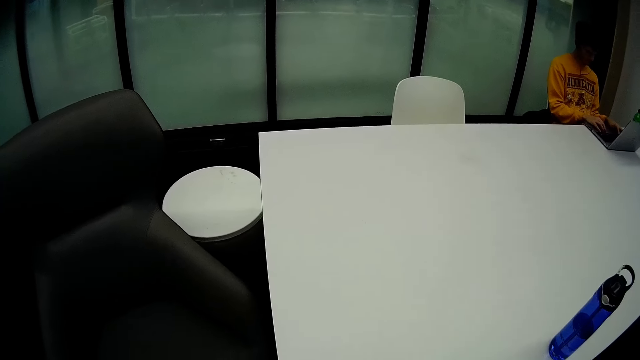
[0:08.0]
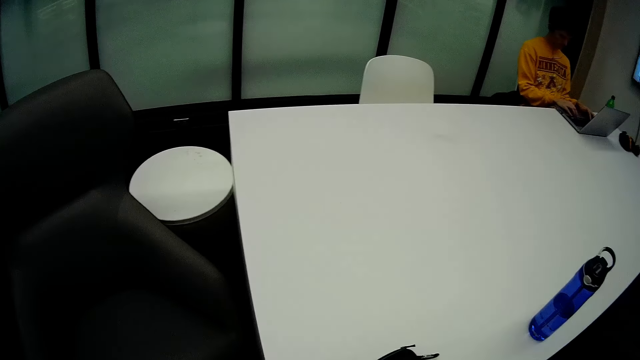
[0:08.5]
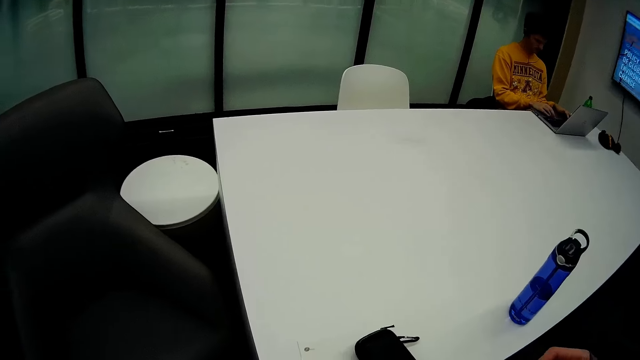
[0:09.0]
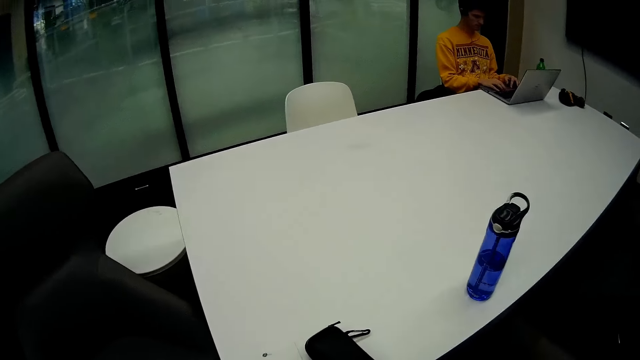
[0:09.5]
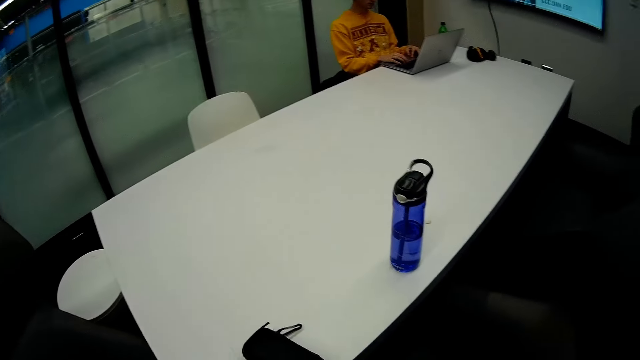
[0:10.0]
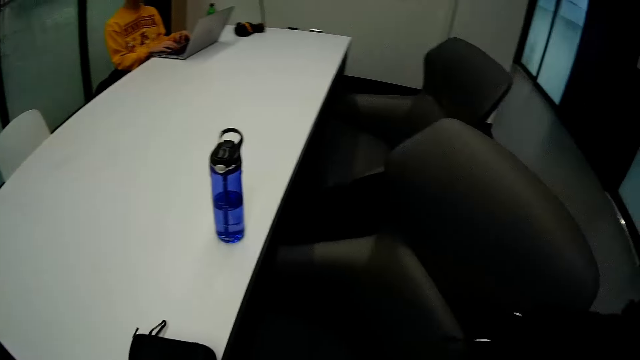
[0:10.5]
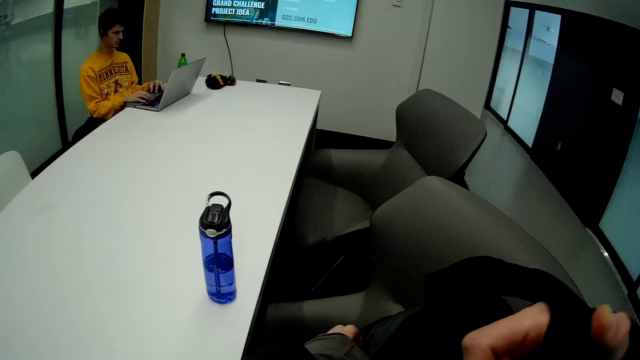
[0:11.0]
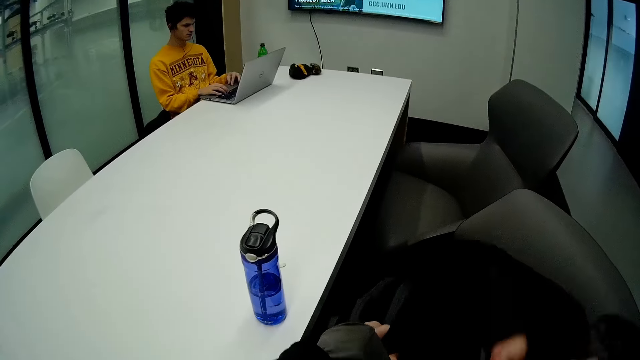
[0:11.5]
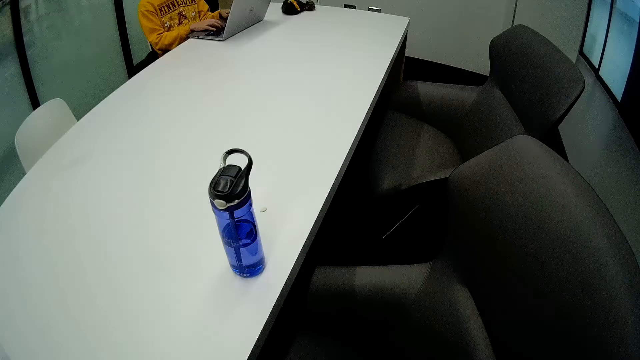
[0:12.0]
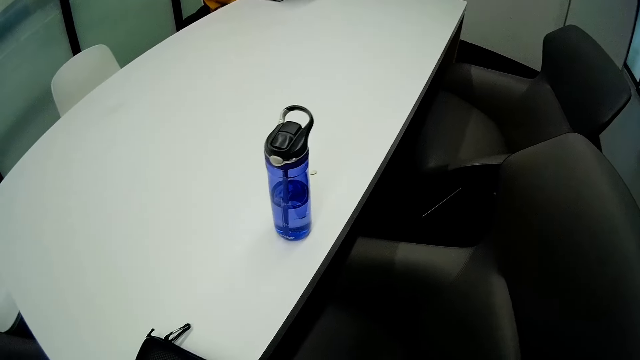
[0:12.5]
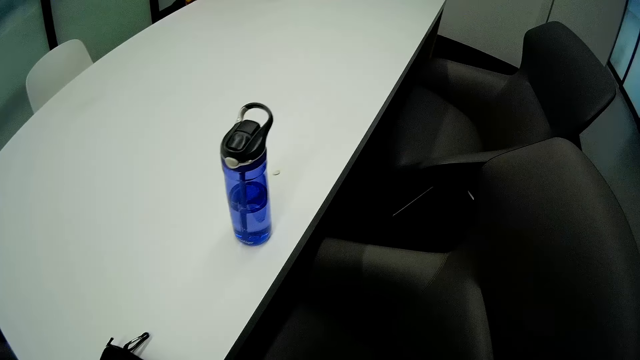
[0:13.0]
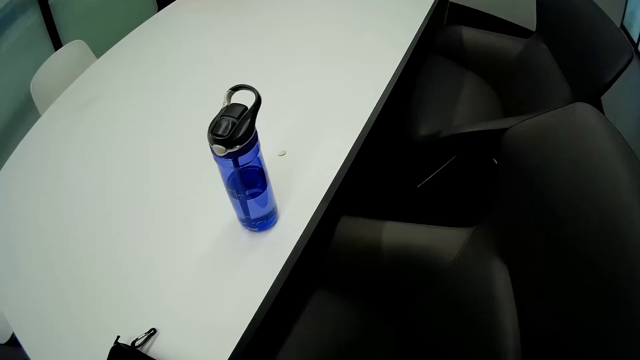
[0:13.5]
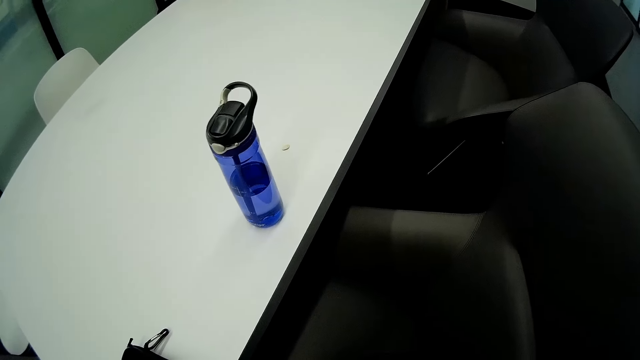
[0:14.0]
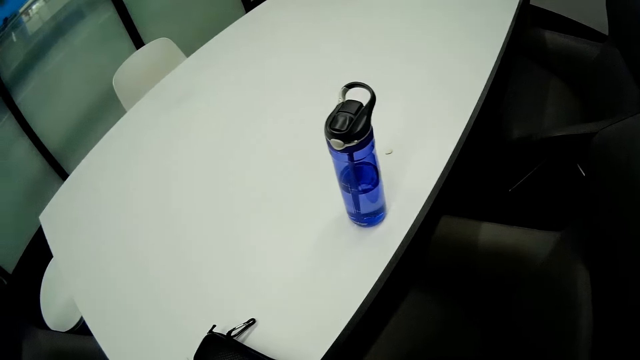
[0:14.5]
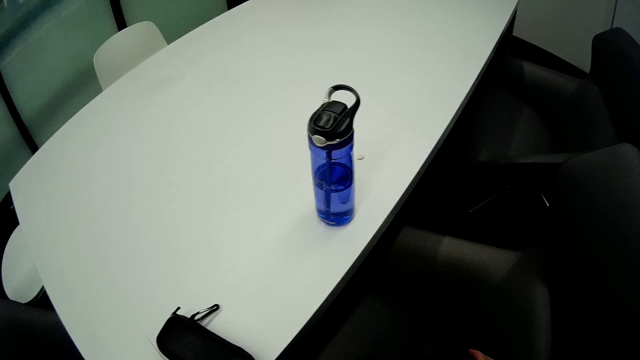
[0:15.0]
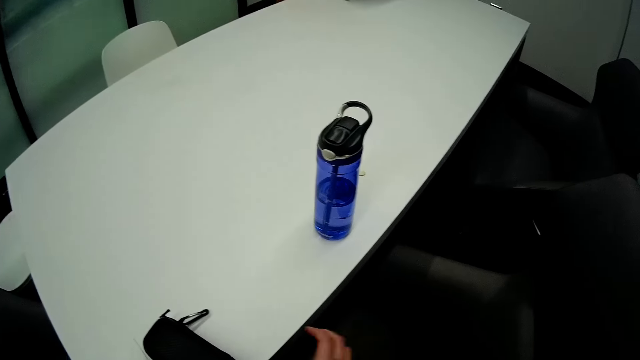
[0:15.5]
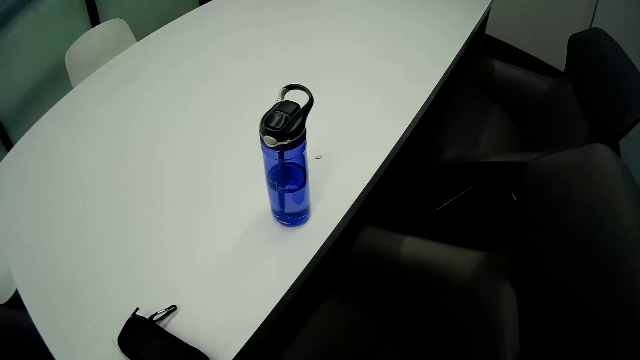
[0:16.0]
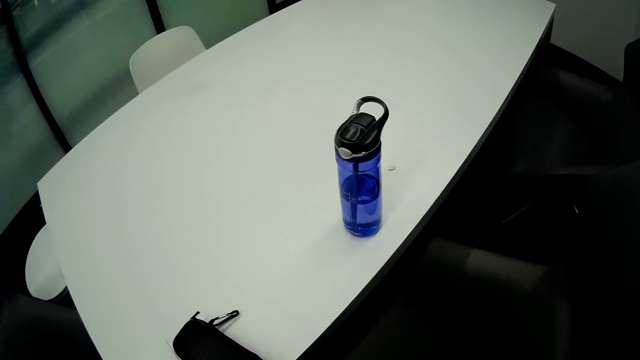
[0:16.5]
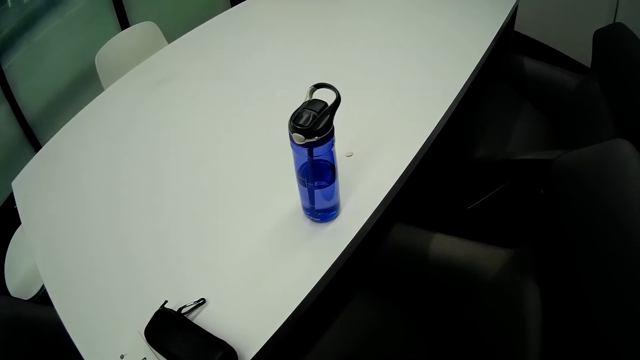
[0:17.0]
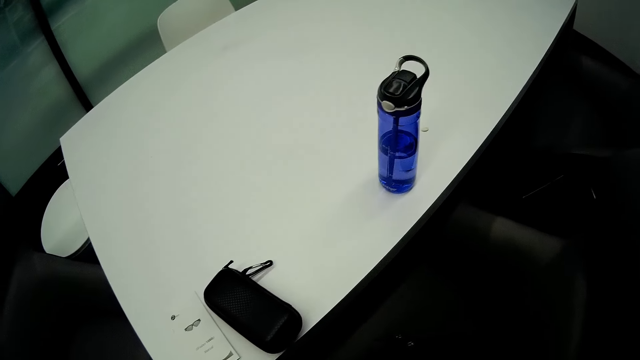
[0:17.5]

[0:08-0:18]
The camera wearer drops a black purse on the table with their right hand. They move their body. They drop a black backpack on a chair with their hands.

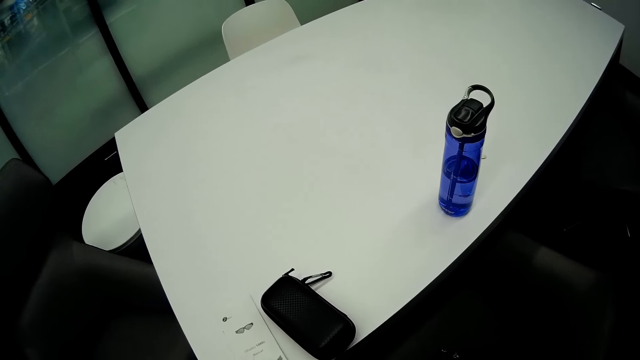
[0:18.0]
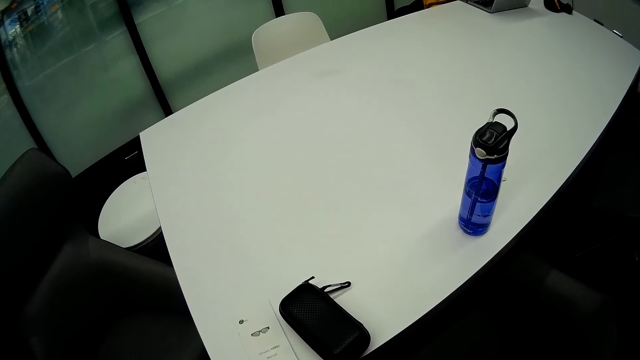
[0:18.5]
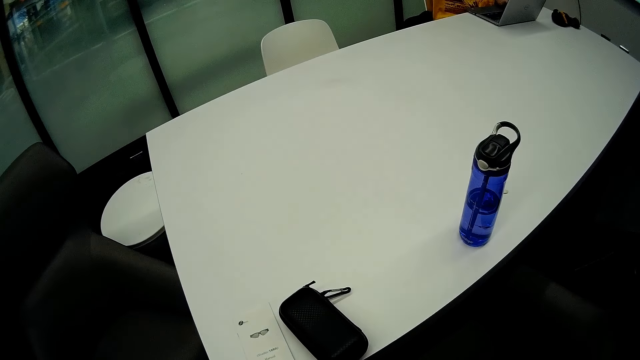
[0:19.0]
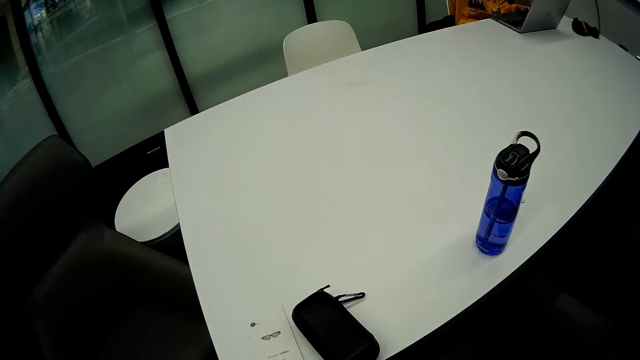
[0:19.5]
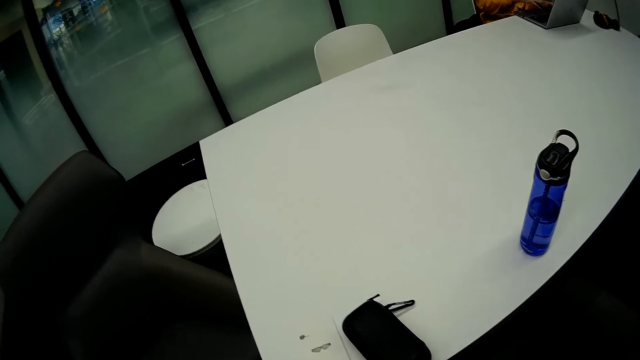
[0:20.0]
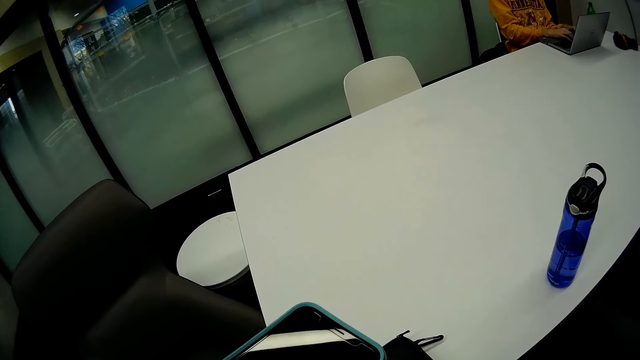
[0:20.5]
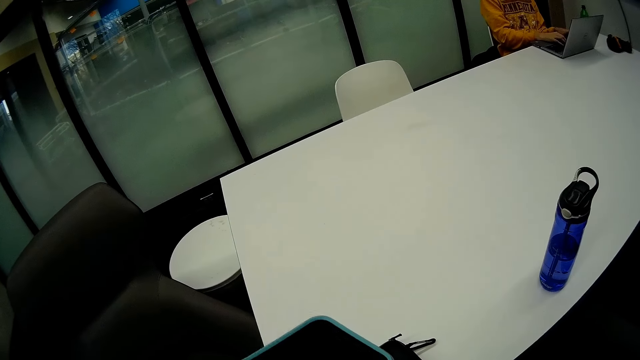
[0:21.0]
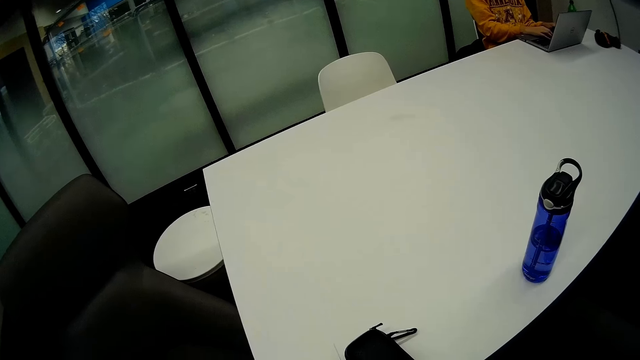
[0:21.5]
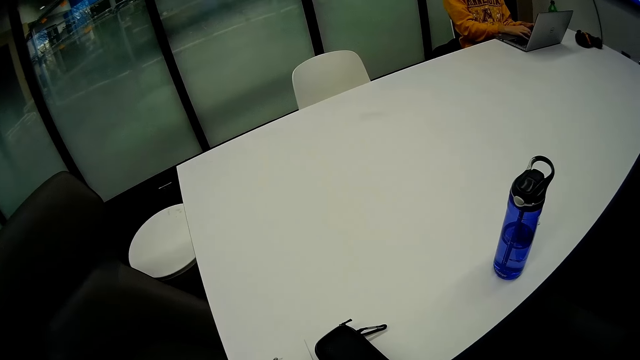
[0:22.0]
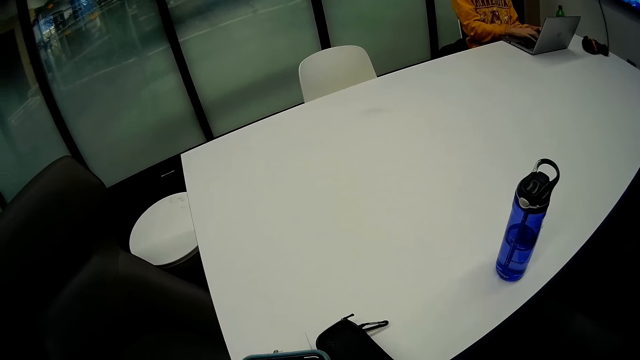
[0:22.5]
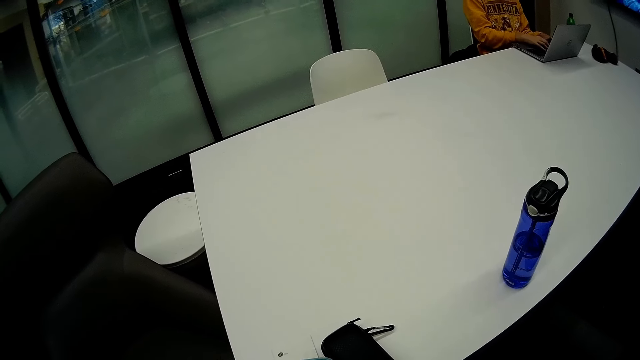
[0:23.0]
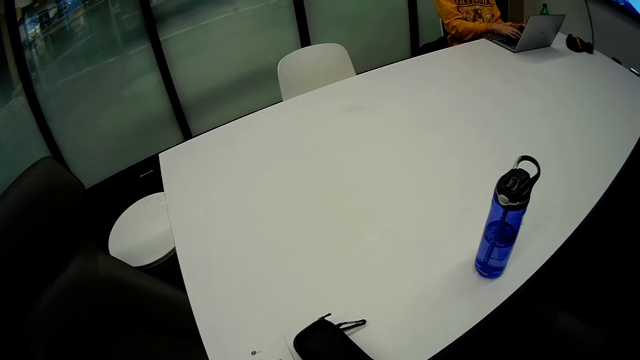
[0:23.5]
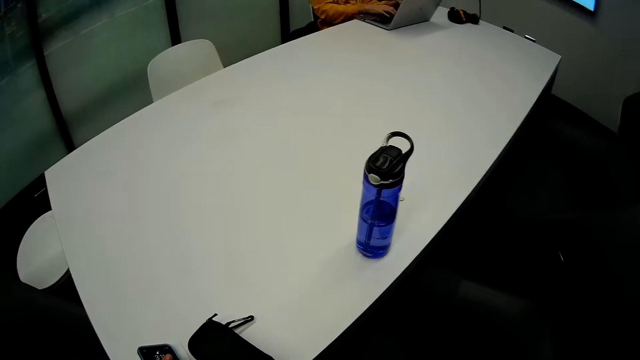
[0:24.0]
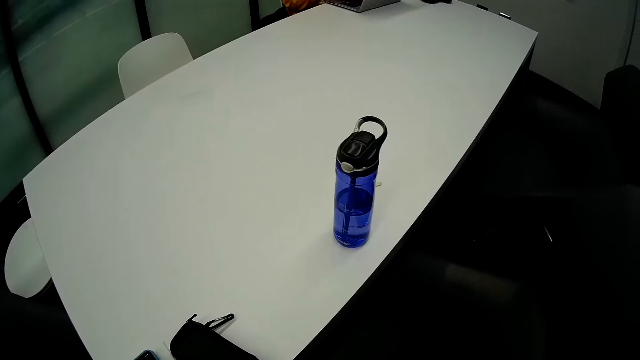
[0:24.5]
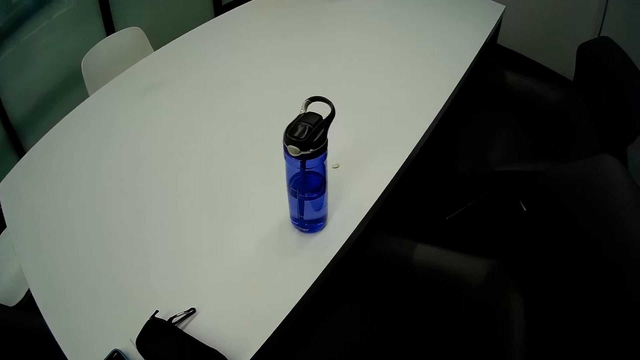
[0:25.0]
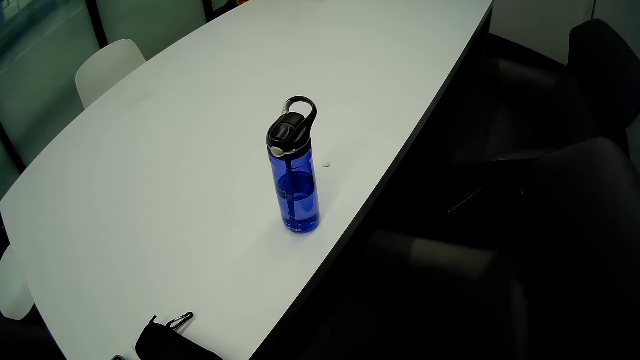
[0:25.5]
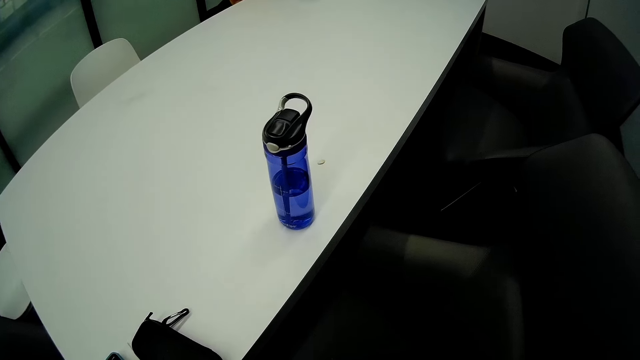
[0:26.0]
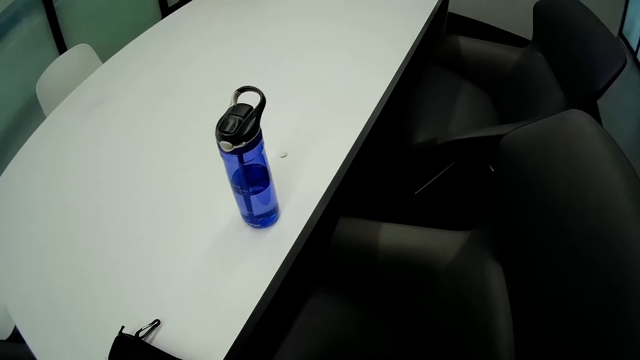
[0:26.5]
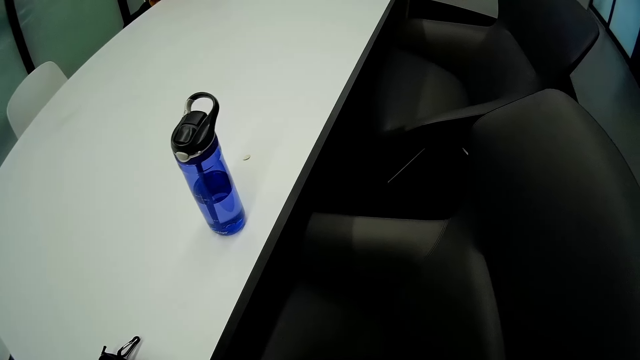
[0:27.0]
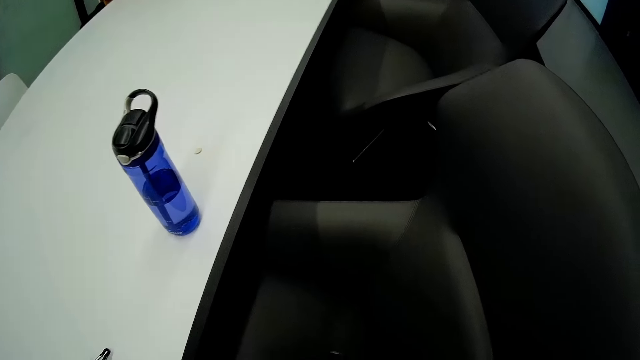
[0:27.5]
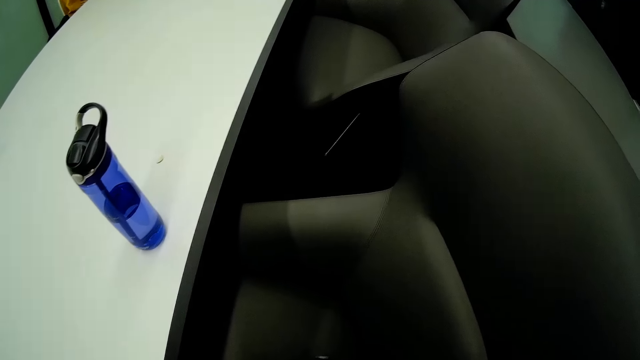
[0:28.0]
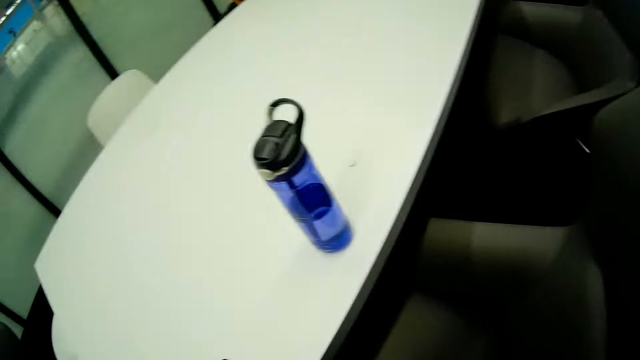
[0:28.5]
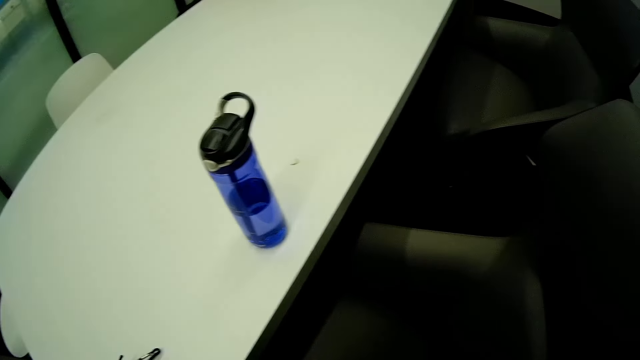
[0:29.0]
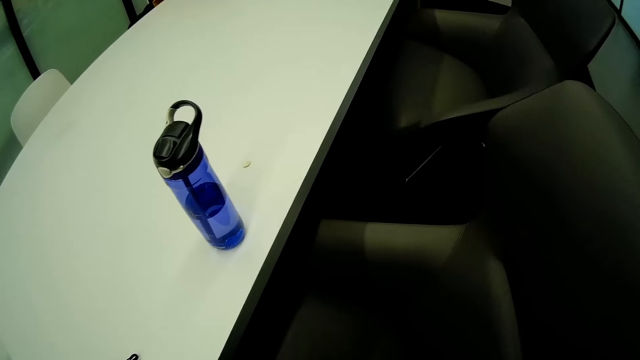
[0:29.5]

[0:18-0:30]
The camera wearer holds up a phone with her left hand. They move the phone. They move their body. They drop the phone in their left hand on the table.
